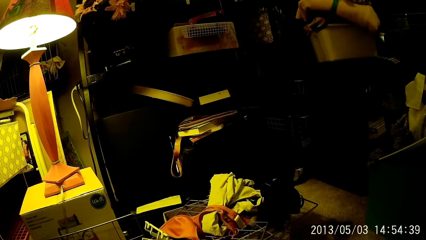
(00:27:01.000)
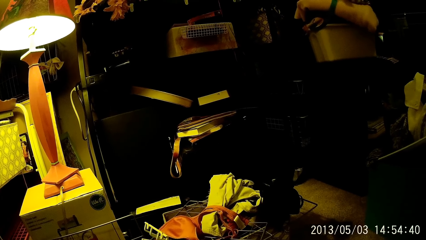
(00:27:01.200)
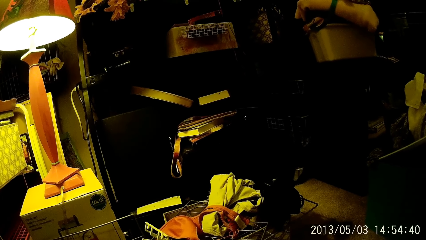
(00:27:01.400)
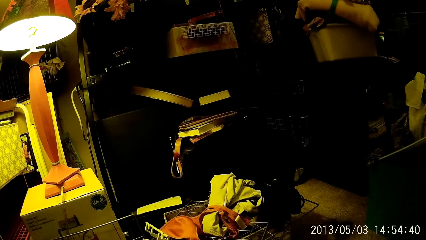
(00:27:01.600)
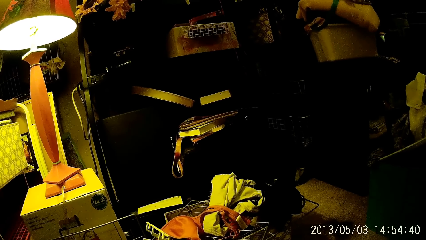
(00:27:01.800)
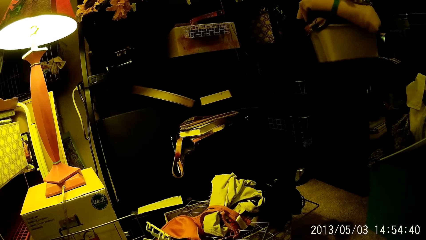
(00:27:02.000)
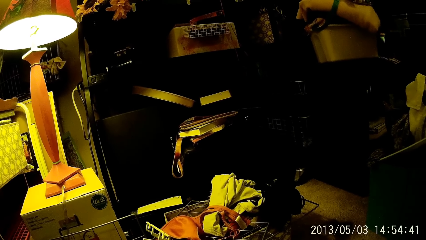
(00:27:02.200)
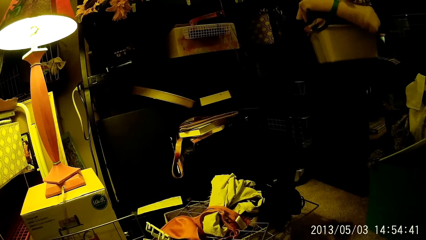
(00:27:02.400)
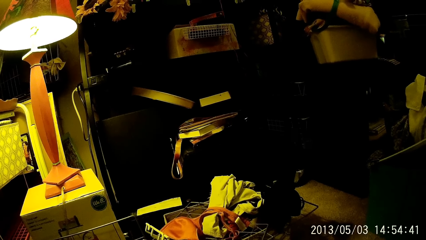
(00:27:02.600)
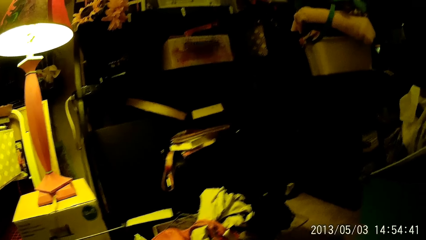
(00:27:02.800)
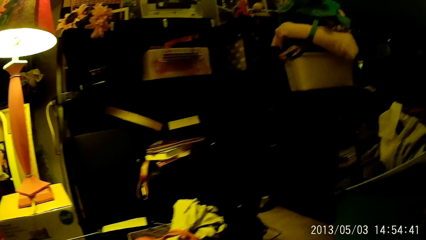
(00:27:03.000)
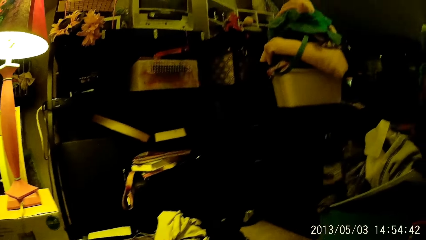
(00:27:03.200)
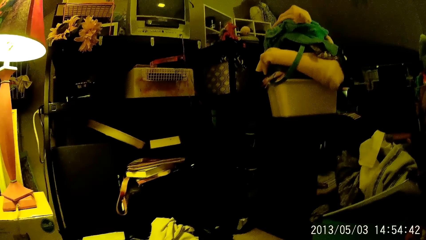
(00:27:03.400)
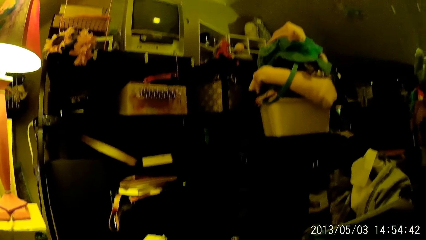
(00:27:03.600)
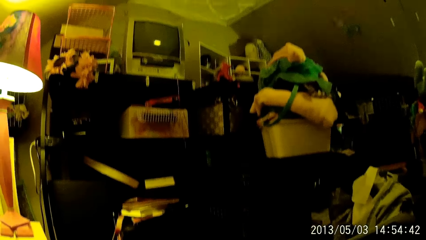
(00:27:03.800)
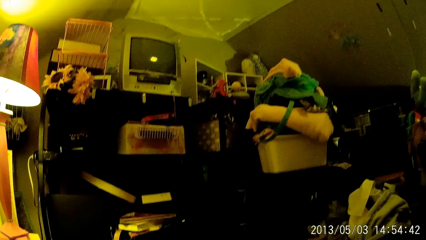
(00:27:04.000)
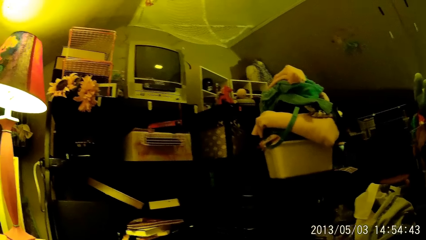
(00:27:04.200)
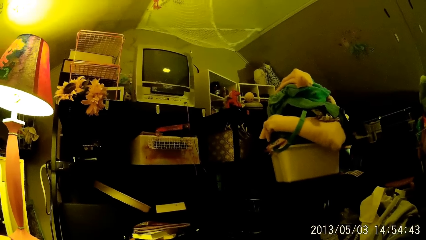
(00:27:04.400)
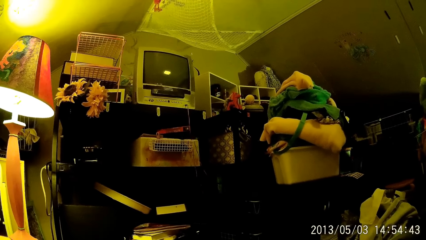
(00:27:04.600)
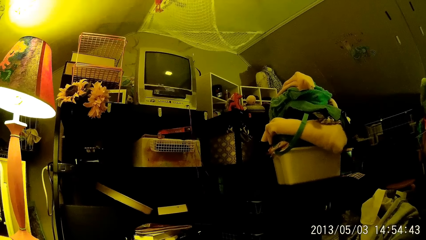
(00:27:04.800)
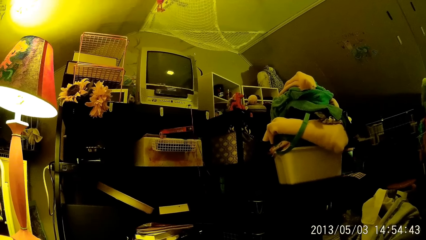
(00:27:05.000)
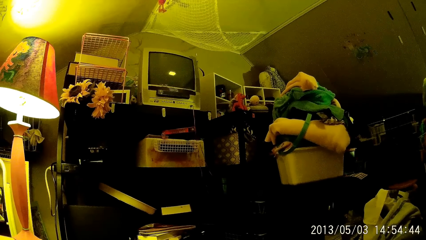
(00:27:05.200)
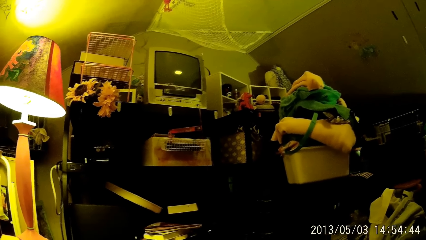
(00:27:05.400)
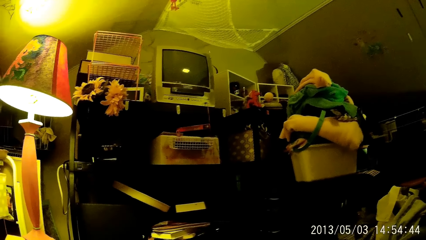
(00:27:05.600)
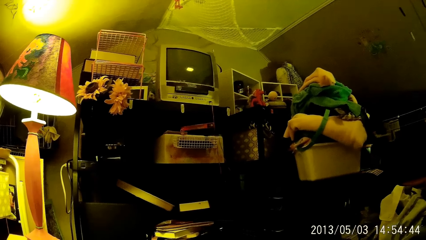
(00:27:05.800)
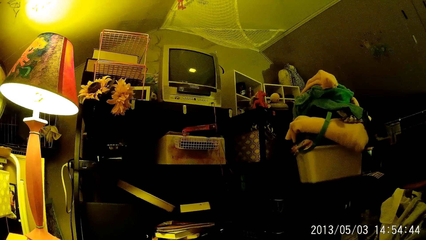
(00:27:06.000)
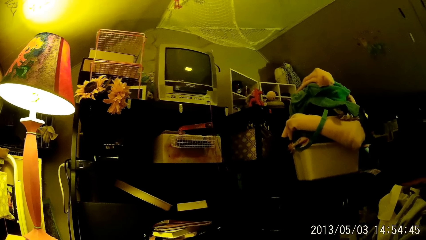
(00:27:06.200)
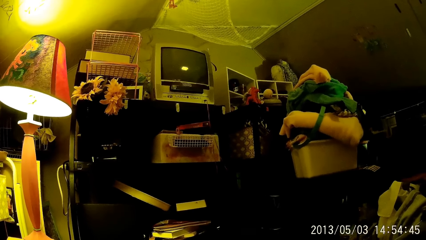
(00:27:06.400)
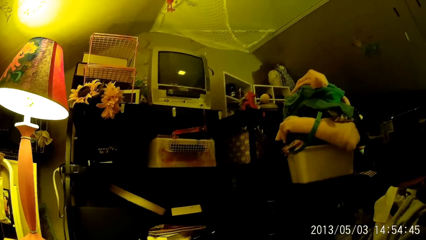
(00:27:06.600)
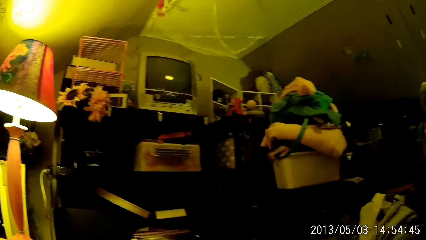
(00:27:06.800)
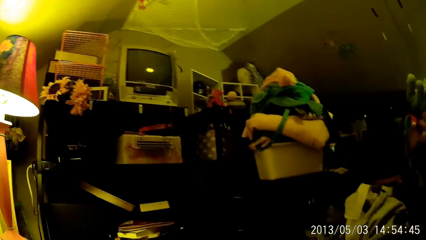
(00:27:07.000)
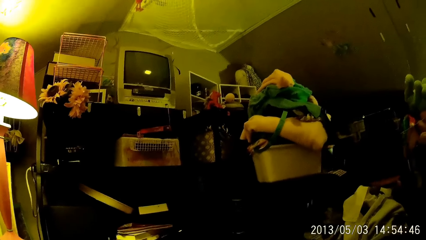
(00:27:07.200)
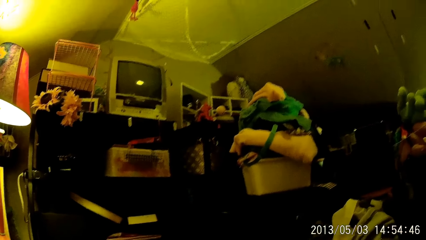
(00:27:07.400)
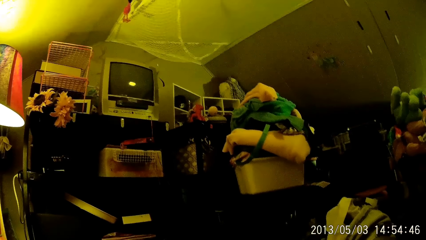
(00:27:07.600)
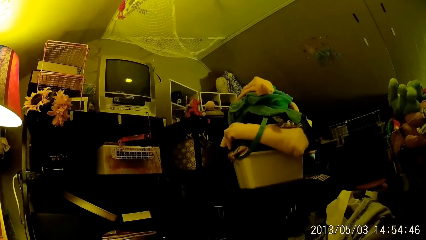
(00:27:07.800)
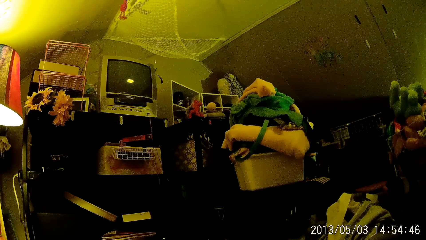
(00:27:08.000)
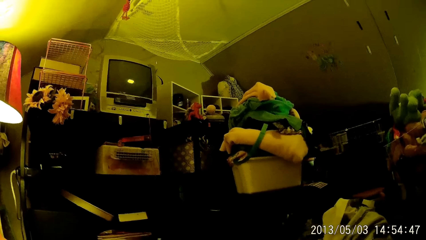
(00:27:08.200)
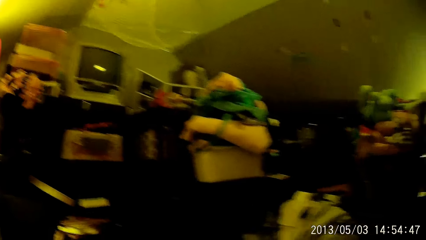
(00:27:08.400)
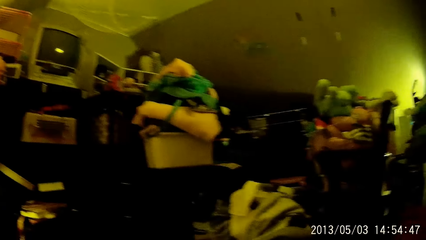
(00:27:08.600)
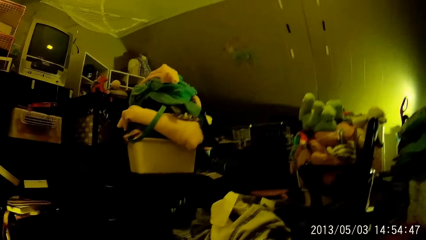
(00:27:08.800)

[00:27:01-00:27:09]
The camera wearer stares at the television.

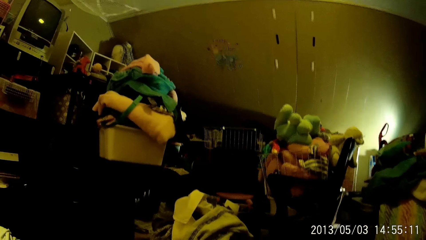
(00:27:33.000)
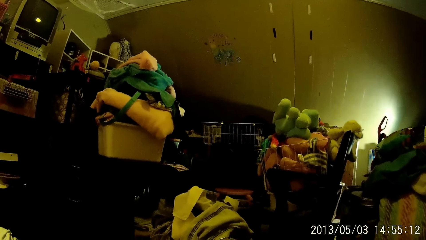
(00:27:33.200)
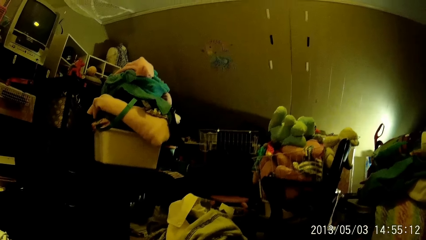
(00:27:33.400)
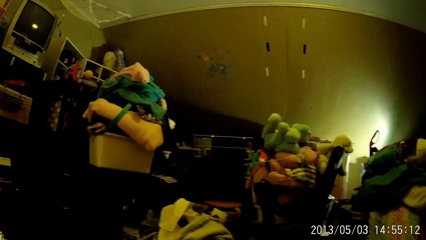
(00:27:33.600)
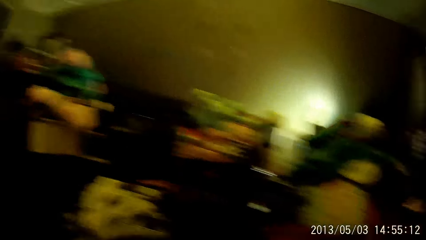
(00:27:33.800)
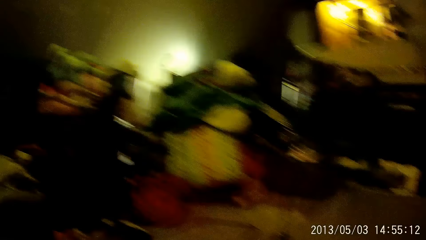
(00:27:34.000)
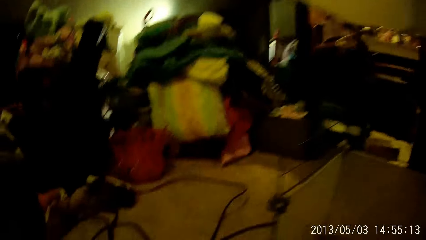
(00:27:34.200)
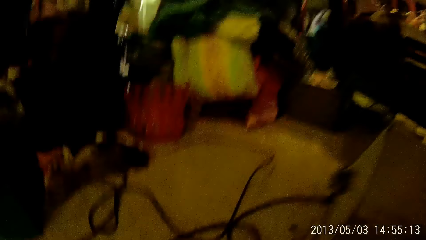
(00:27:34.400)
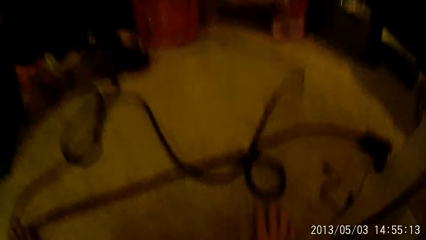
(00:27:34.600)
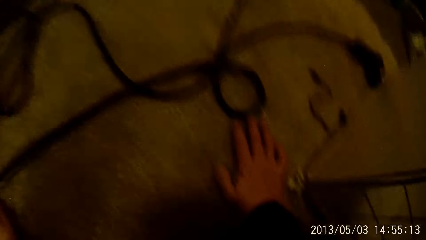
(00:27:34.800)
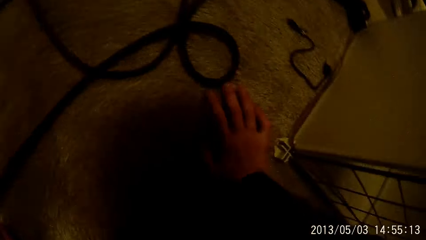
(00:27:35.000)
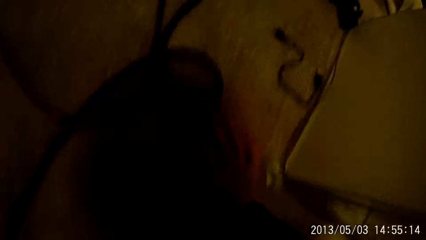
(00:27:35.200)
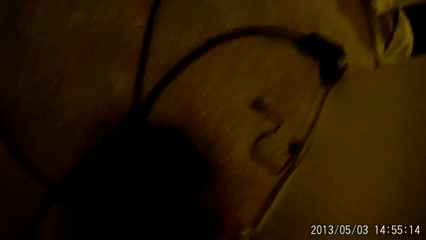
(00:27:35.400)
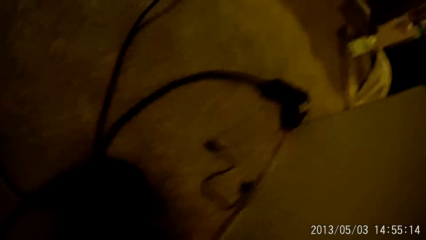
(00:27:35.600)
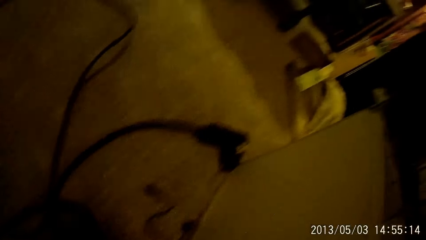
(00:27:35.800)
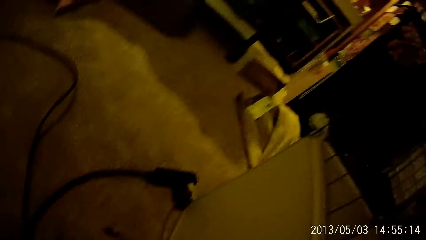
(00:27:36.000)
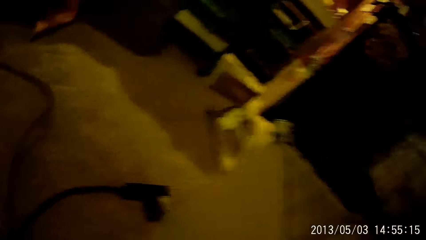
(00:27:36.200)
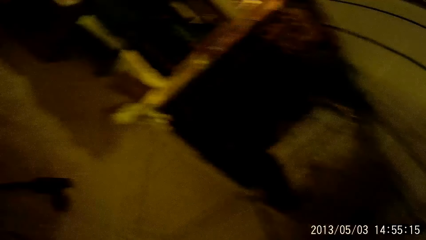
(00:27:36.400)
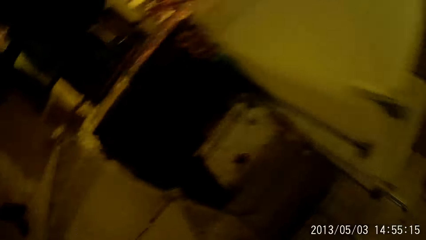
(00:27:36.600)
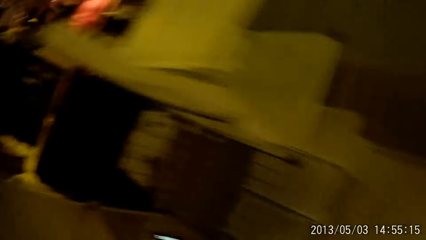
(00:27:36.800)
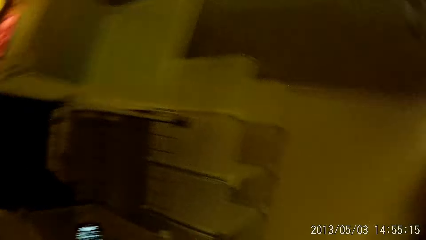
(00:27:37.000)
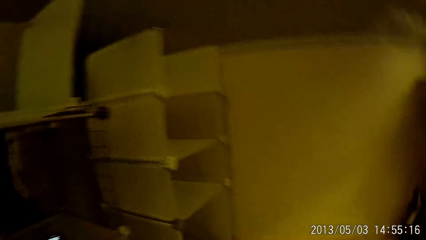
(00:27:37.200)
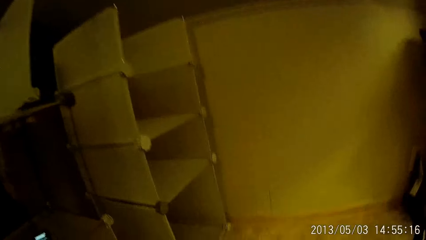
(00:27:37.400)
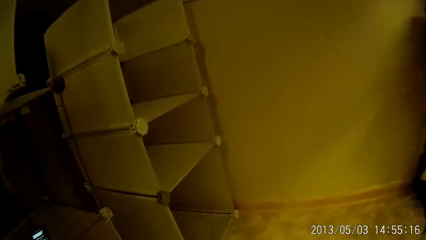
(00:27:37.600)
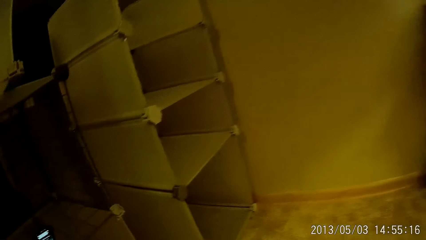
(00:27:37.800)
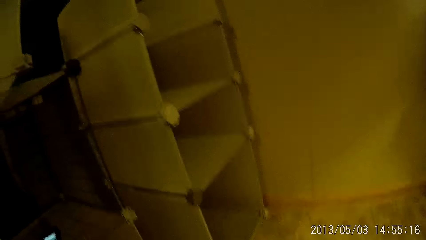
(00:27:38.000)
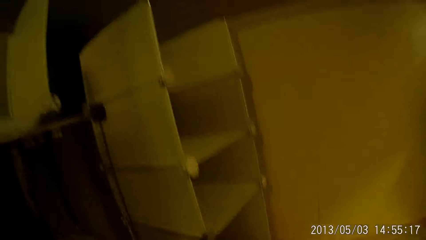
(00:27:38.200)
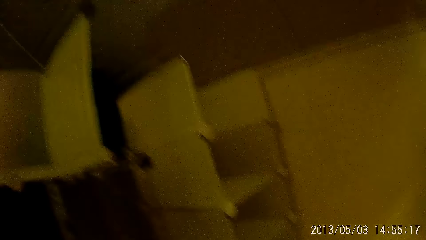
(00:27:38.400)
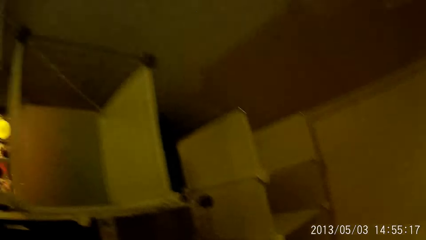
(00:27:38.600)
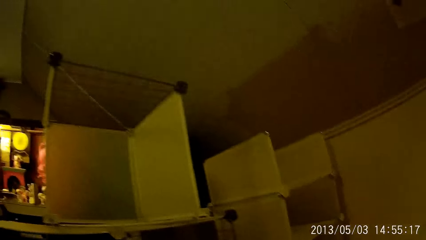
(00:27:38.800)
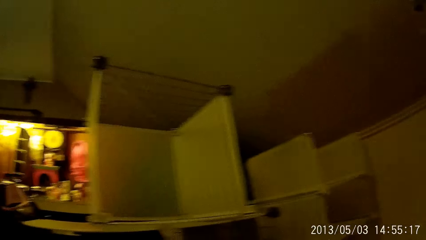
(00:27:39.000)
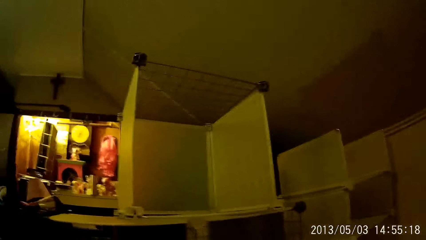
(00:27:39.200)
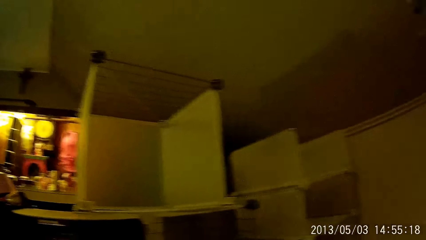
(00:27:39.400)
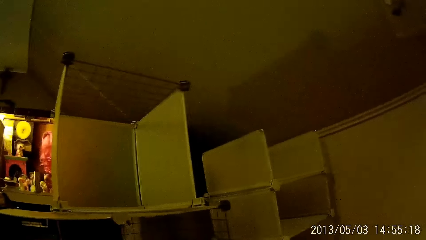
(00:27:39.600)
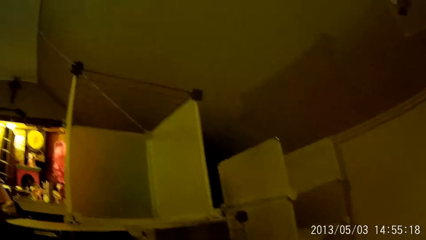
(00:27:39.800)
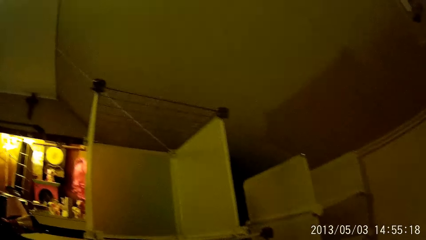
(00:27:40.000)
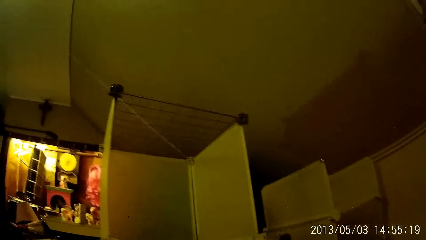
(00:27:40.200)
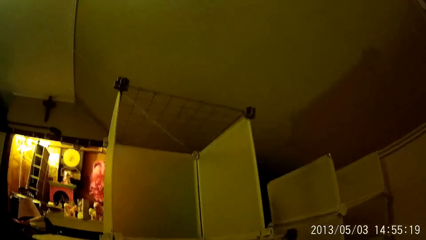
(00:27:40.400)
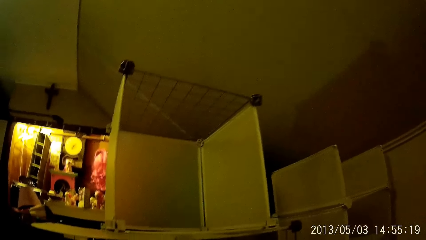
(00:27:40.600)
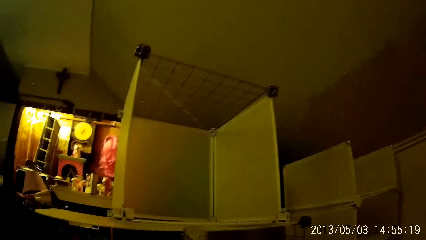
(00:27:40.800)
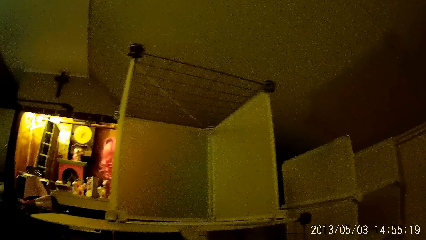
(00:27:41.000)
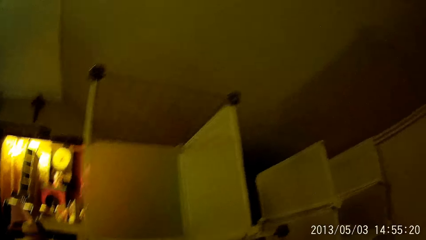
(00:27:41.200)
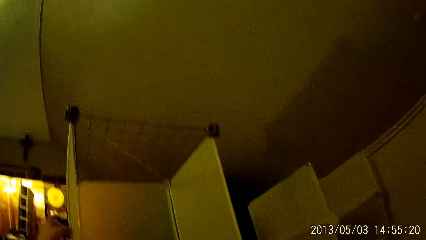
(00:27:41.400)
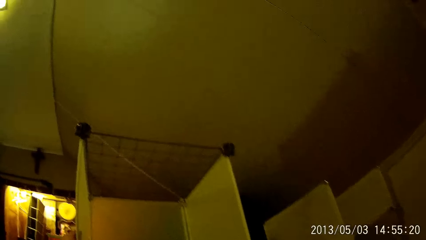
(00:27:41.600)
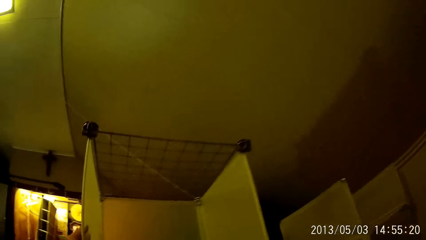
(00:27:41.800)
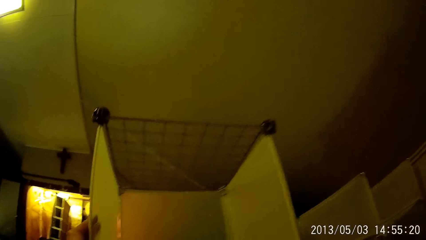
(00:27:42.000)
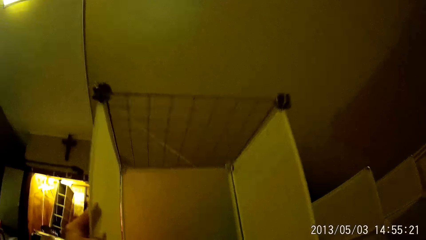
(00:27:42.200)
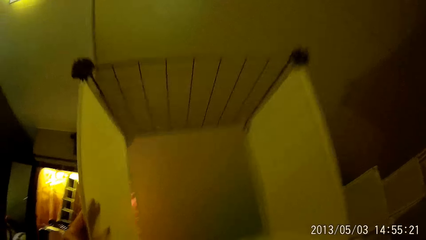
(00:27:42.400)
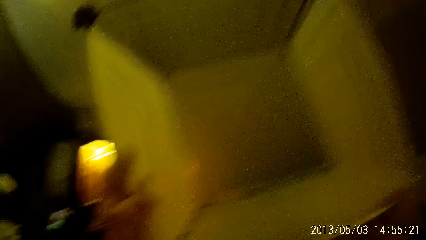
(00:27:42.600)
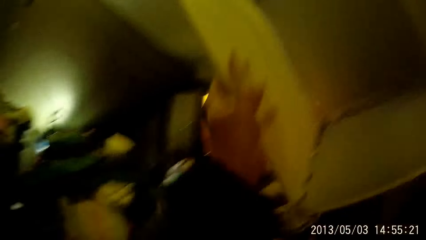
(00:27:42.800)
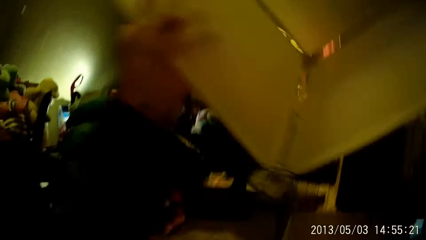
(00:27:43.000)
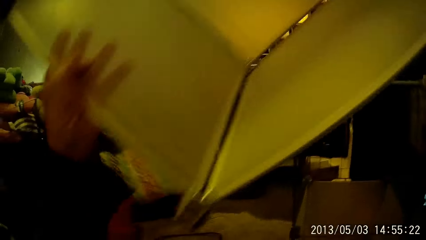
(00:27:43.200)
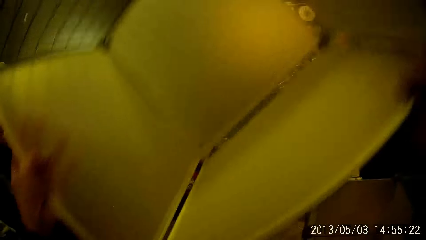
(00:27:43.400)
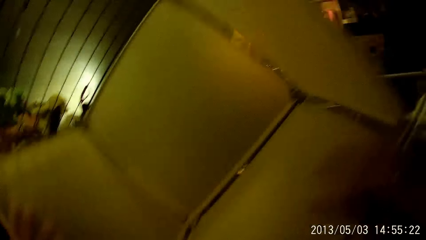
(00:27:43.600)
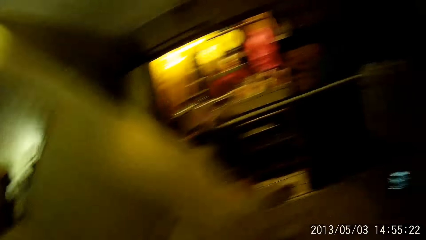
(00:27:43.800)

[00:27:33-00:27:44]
The camera wearer touches the floor. He picks up a part of a plastic storage wardrobe with his left hand.
